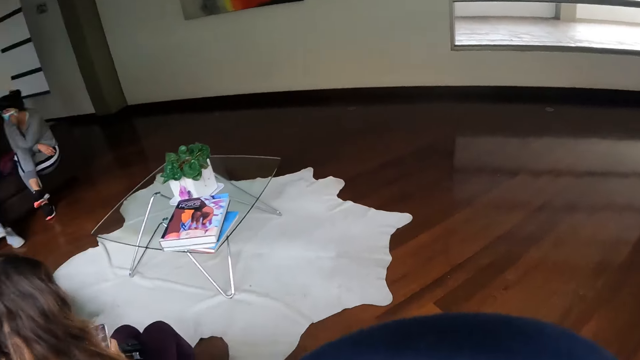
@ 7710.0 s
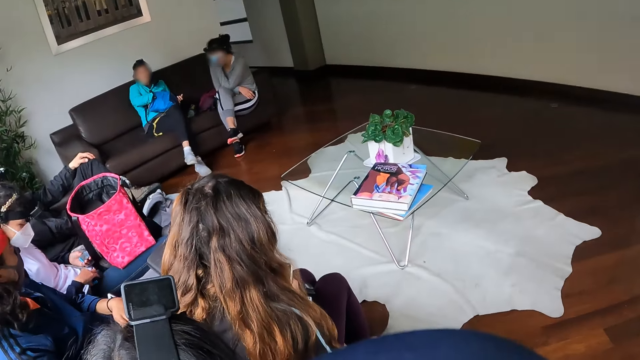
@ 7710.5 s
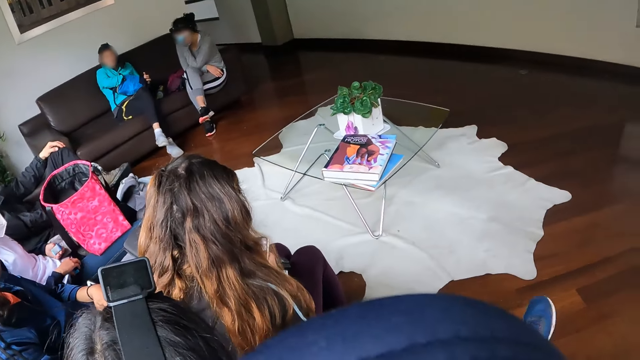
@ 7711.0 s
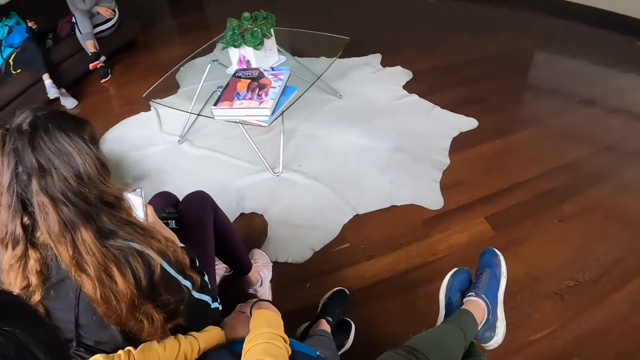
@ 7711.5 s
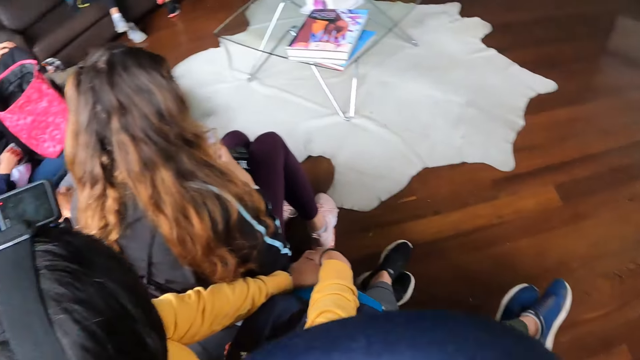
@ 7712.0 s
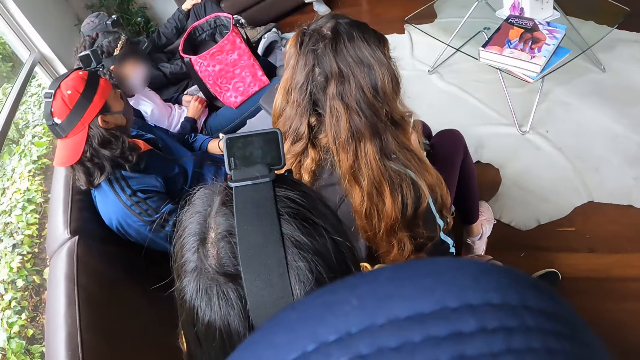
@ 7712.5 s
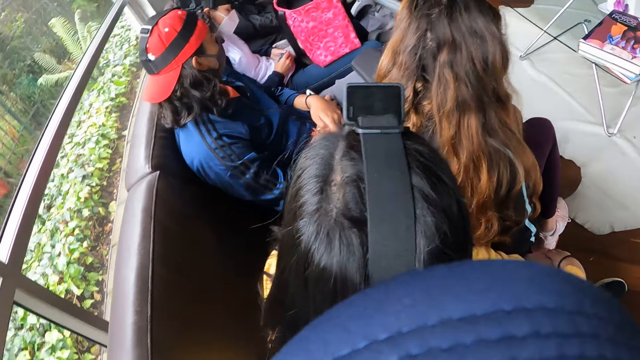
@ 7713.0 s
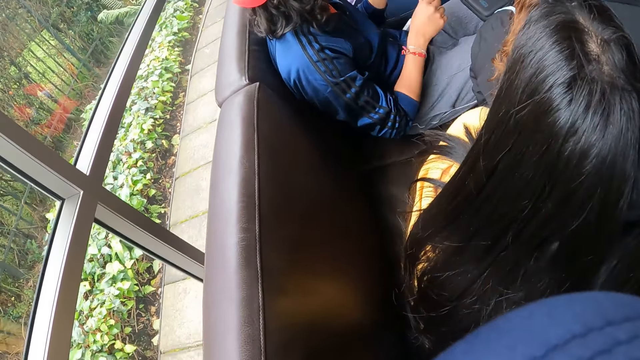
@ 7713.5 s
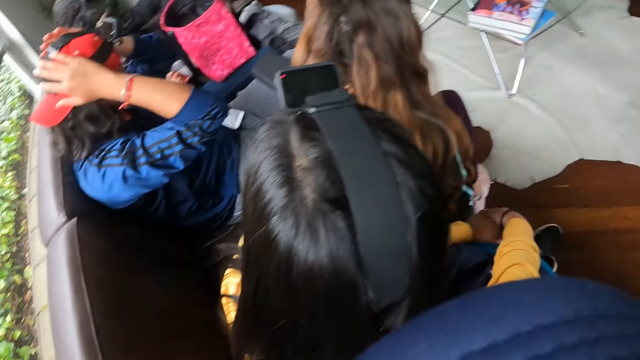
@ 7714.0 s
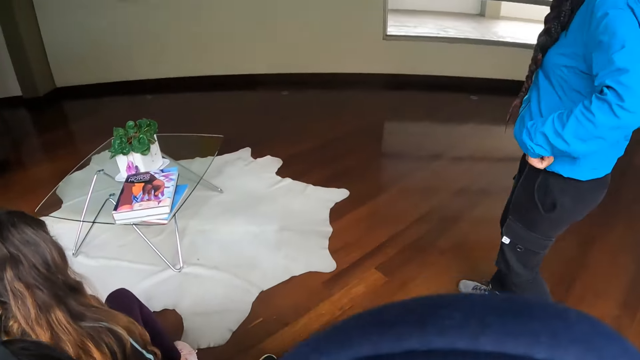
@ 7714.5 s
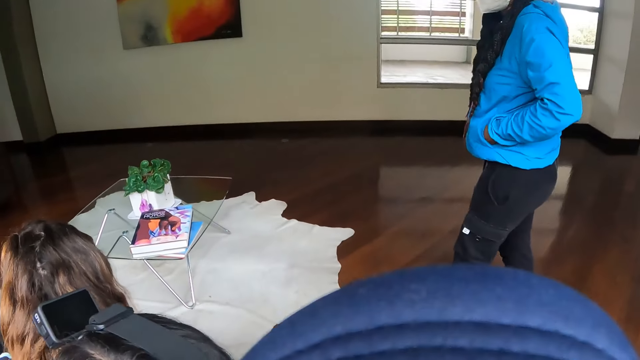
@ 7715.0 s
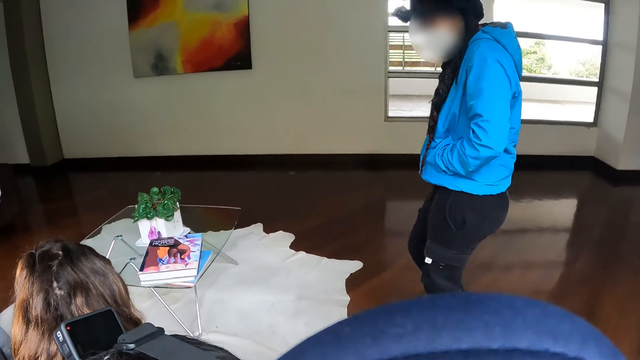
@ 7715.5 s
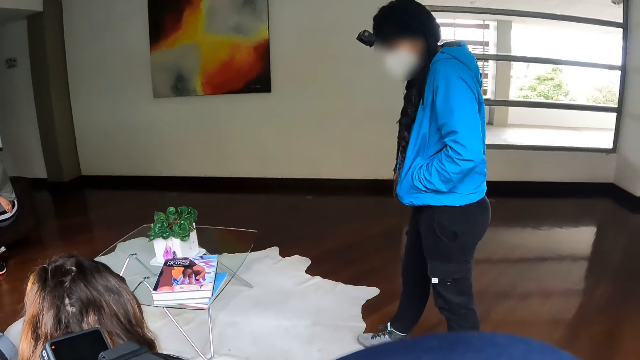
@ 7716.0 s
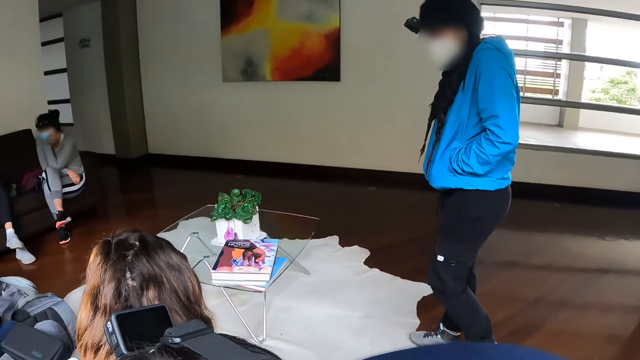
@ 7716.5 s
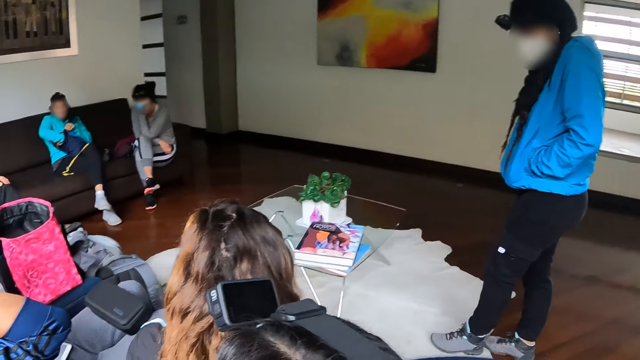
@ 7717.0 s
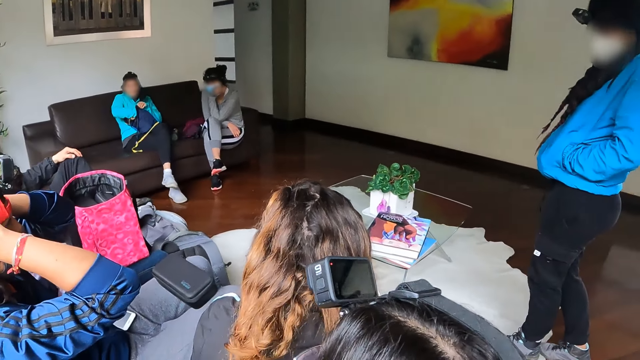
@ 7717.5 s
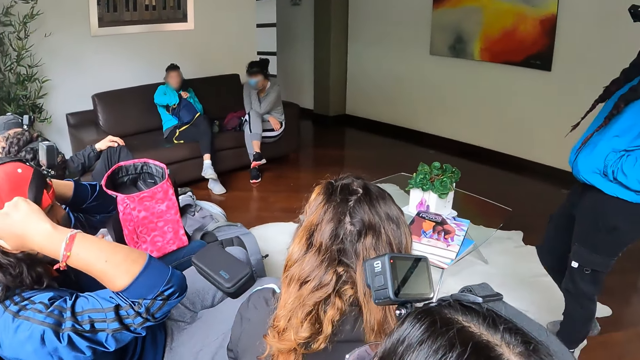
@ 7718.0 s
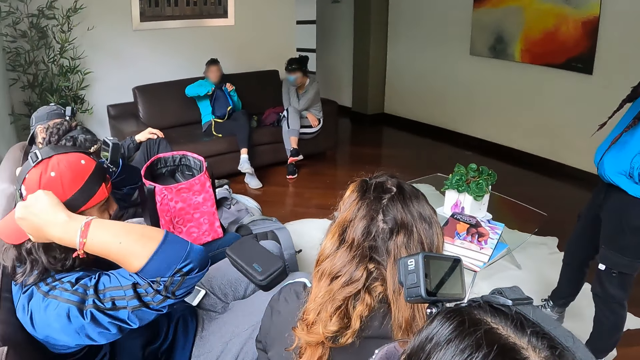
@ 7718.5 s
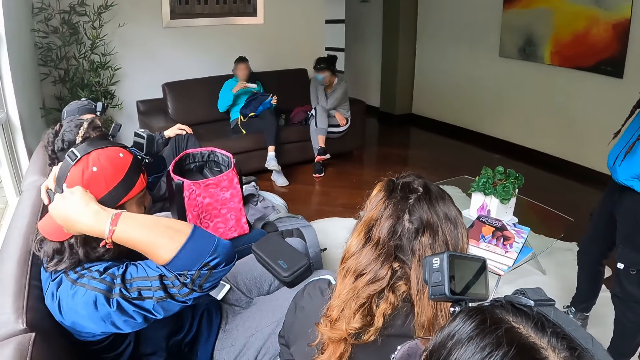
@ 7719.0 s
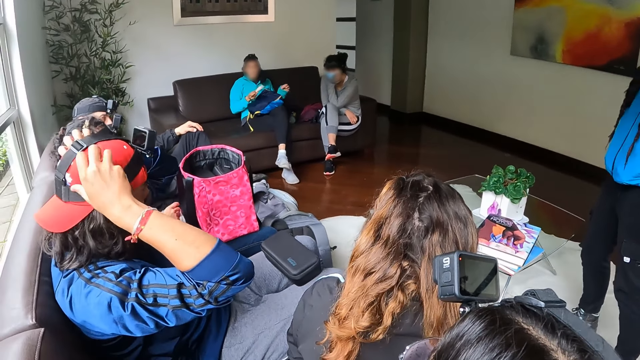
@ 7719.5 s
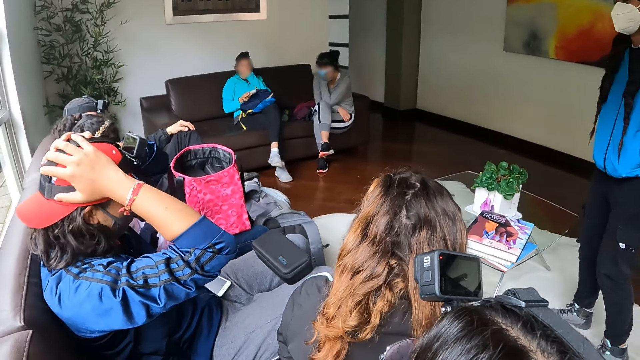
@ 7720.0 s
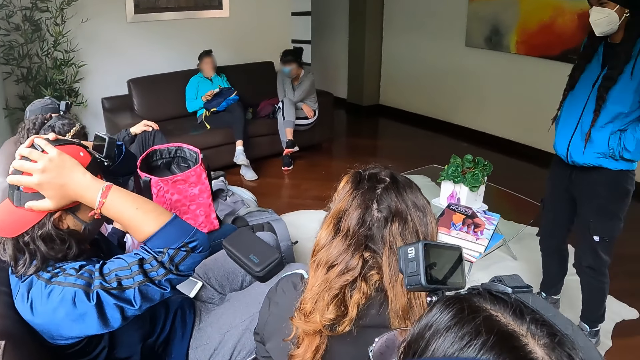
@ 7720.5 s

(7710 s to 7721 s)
A woman presses the phone with her right hand. Another woman holds batteries of the camera in both hands. A man moves hands. A third woman walks towards the table and puts hands in her pocket. A fourth woman puts a hand in her bag. The man adjusts the headband of a camera on his head with both hands.

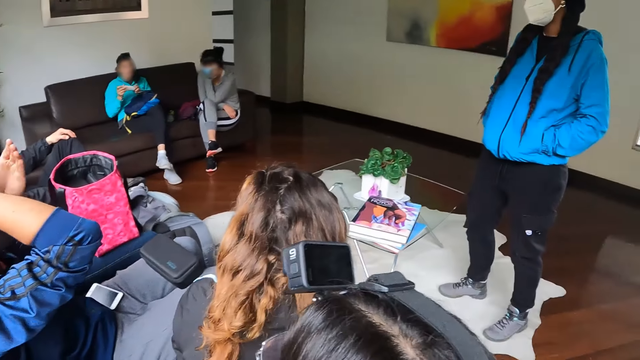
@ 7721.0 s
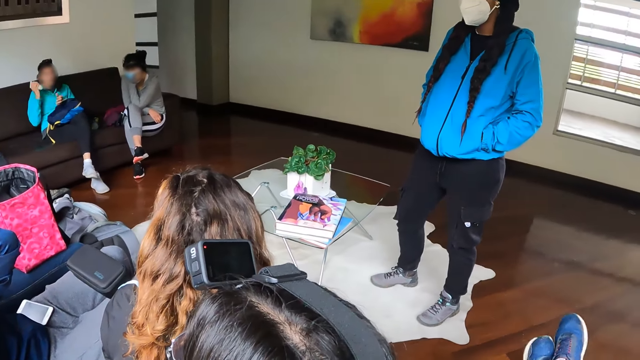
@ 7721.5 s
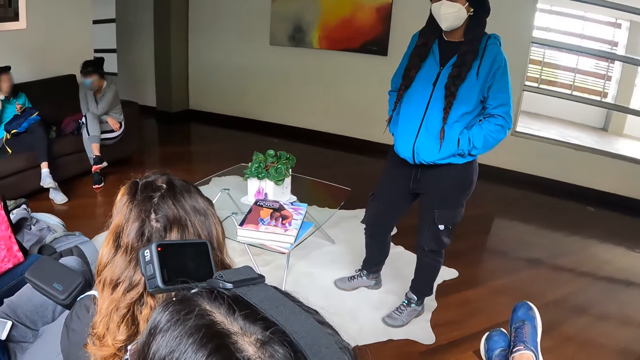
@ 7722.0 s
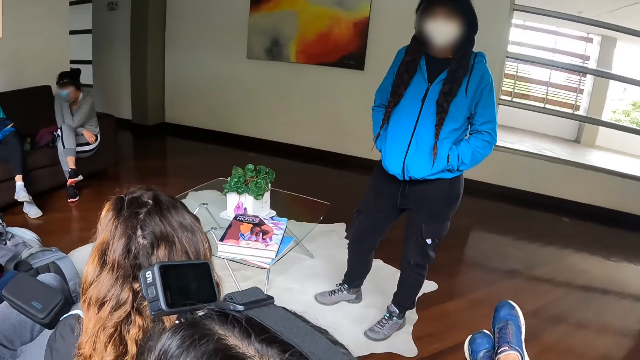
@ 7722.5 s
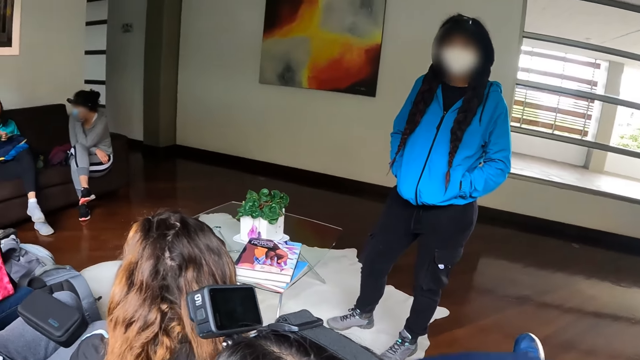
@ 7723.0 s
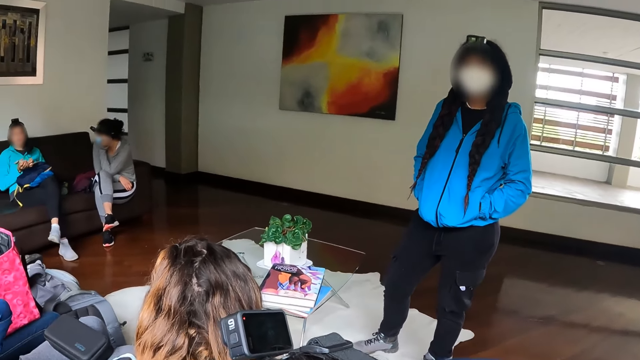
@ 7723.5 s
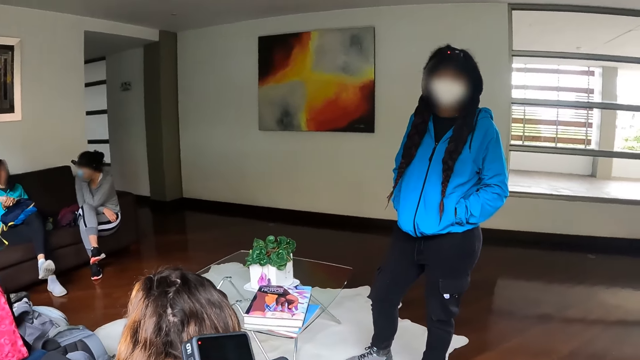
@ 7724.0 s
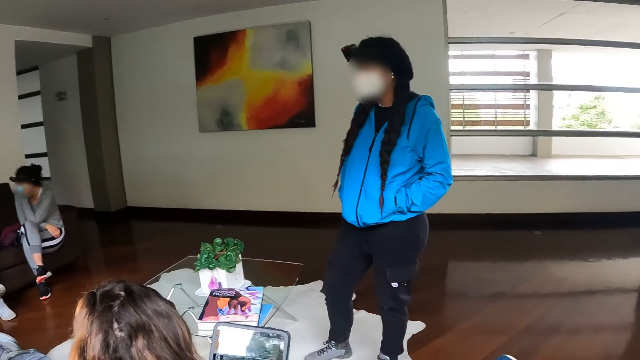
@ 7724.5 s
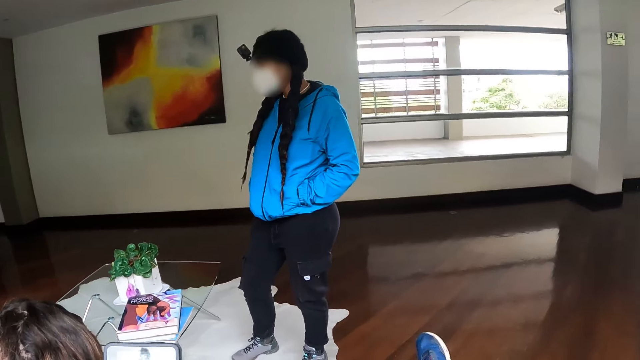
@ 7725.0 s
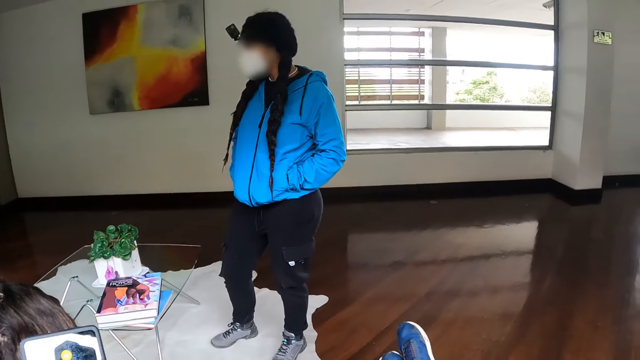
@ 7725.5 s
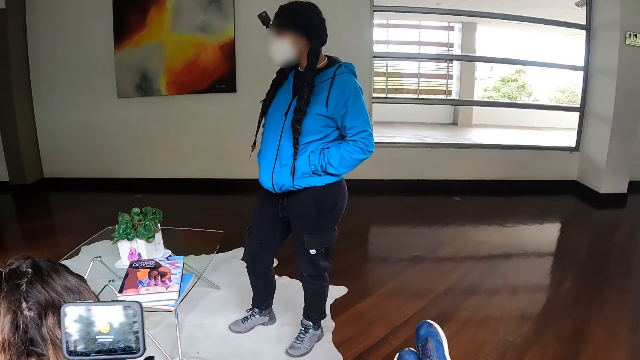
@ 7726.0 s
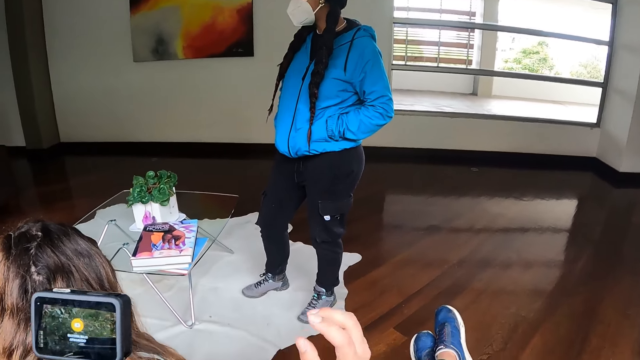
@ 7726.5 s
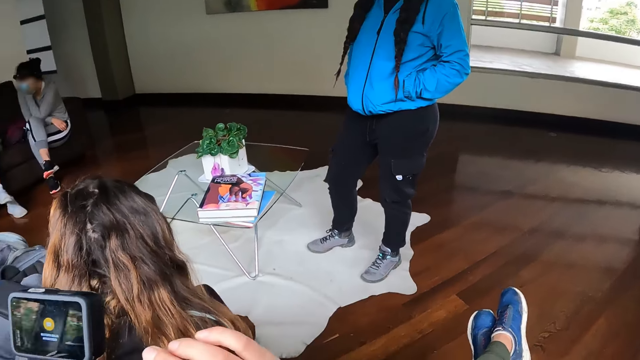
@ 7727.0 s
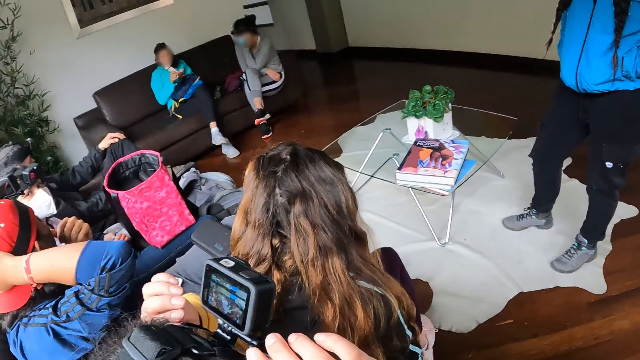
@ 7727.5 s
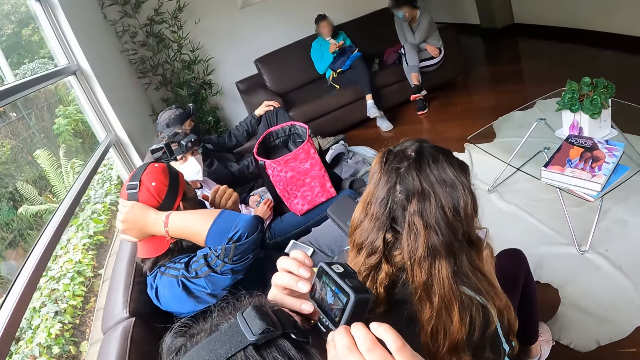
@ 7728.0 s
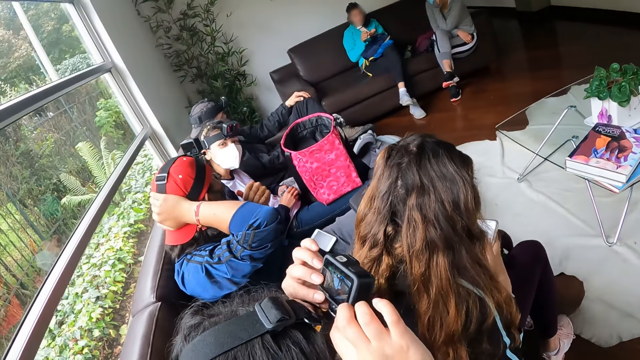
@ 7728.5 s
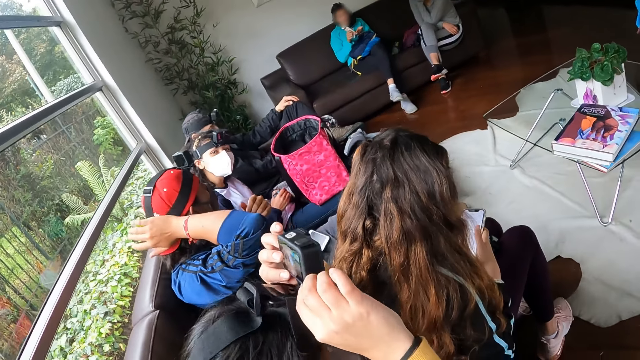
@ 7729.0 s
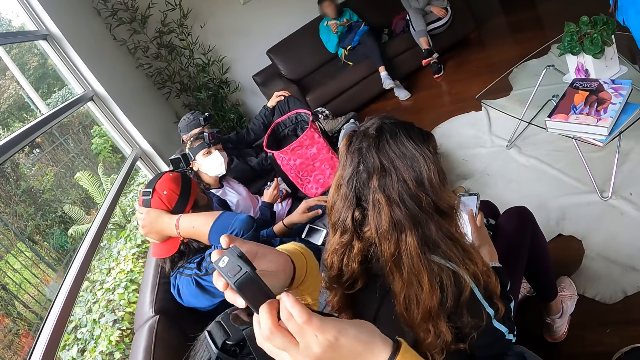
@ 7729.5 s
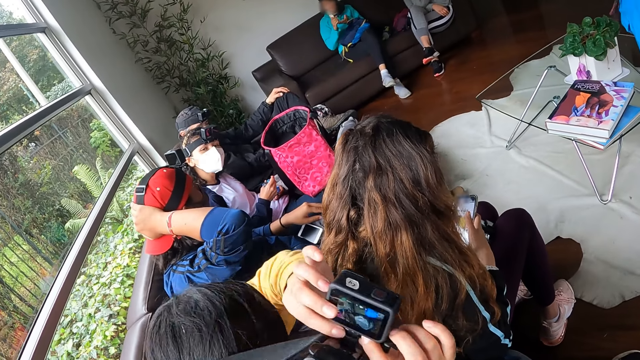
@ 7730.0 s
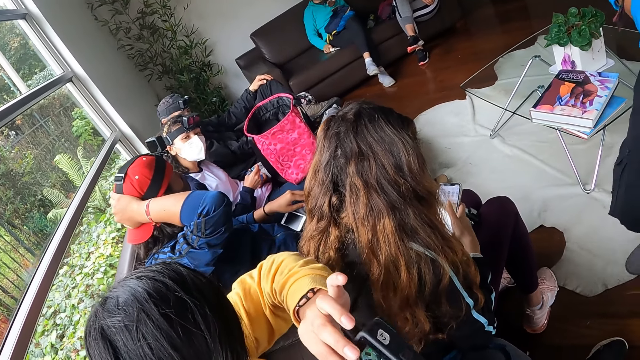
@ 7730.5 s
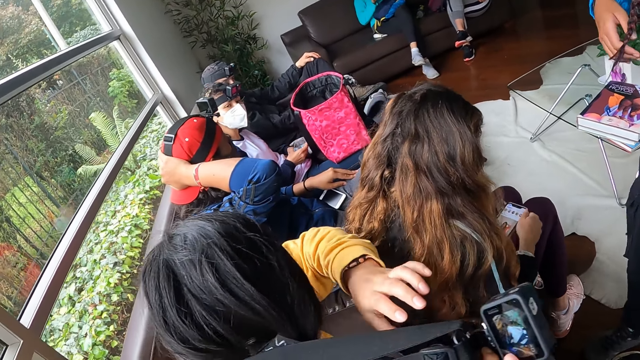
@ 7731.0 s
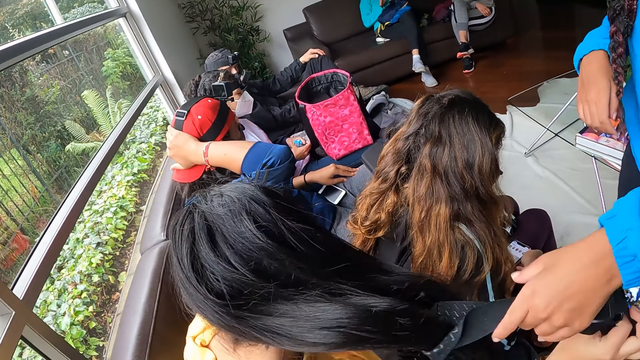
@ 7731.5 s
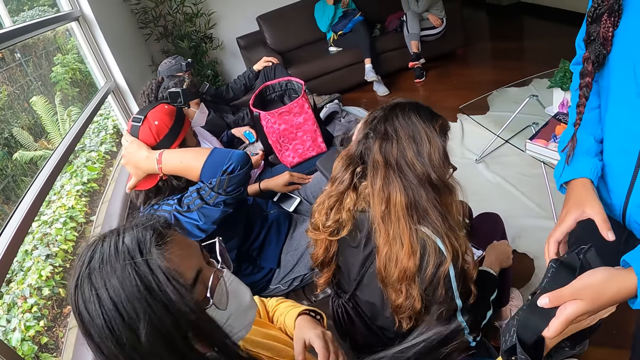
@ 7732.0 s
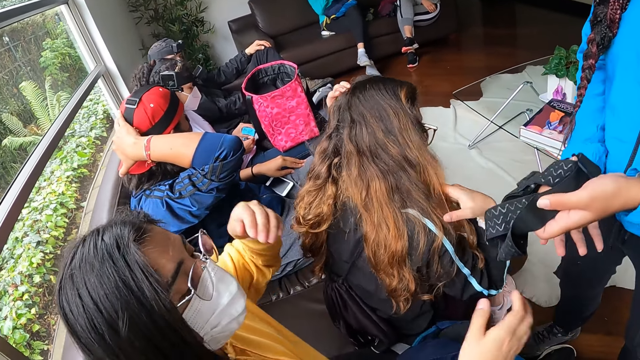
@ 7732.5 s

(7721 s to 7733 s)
A woman holds a bottle with hands and shakes the bottle. Another woman nods her head. A third woman removes the camera from her head with both hands and adjusts her camera. The first woman puts oil on a hand and puts the bottle on a sofa. The second woman takes the camera from the third woman's right hand with her left hand. She holds the camera with both hands.
